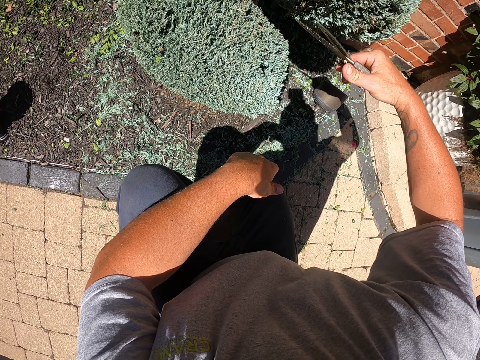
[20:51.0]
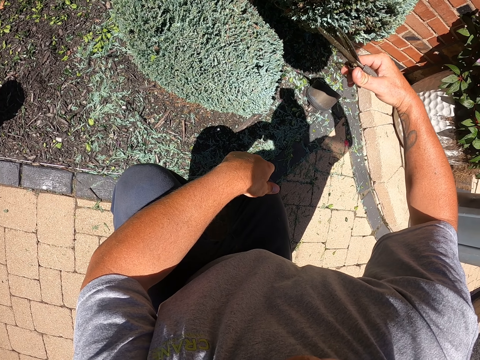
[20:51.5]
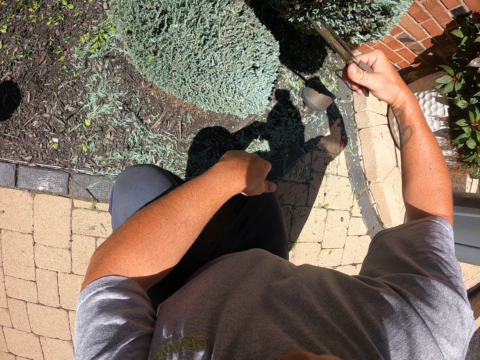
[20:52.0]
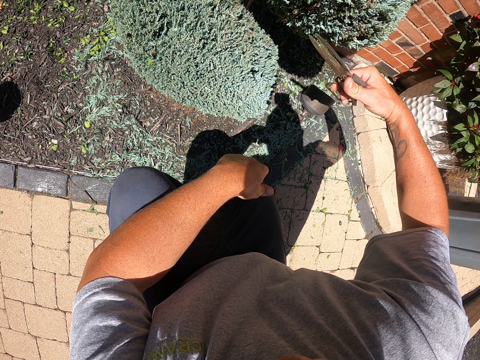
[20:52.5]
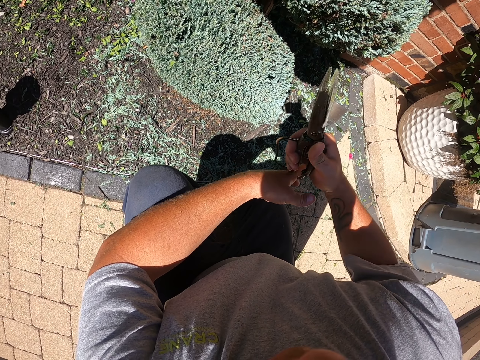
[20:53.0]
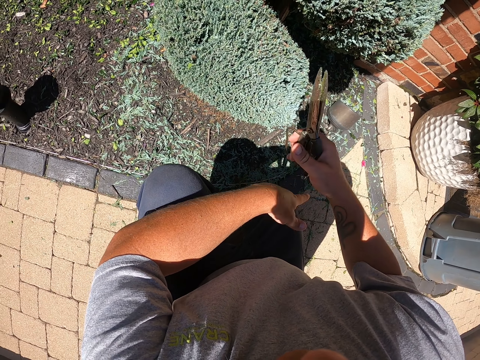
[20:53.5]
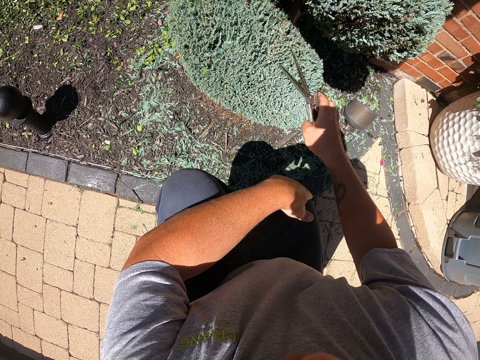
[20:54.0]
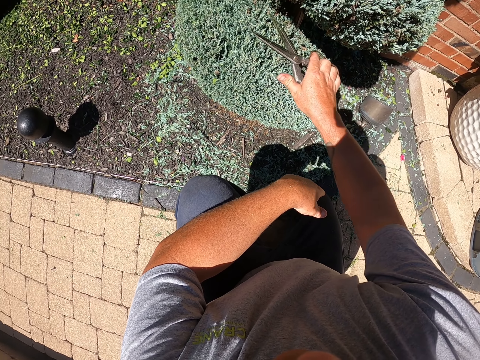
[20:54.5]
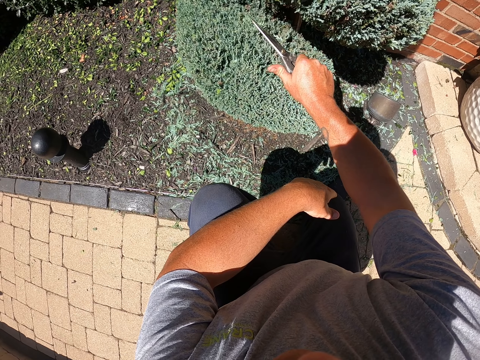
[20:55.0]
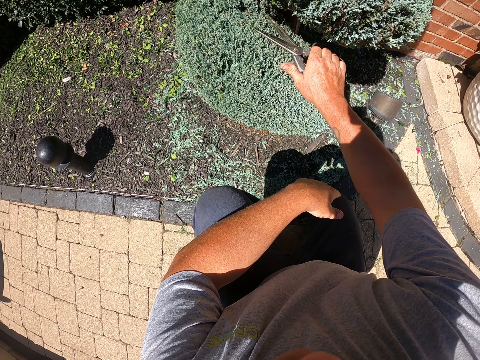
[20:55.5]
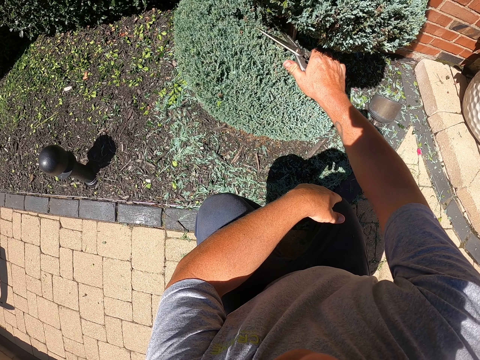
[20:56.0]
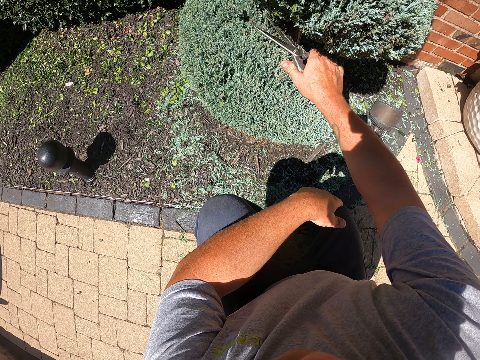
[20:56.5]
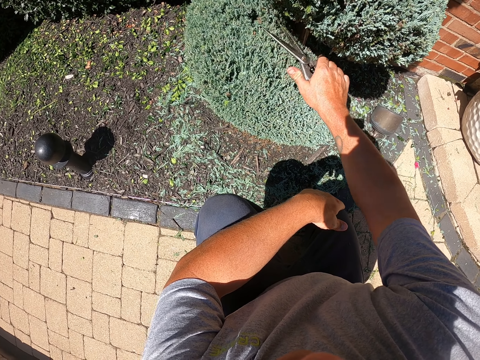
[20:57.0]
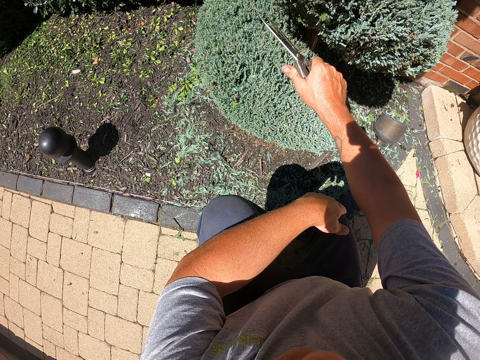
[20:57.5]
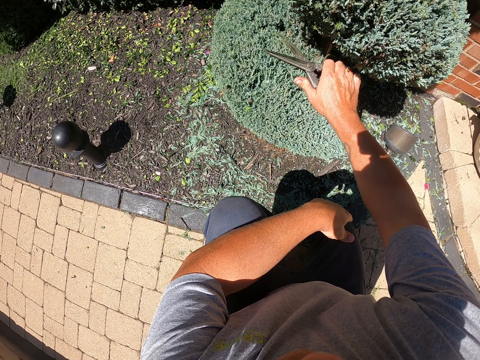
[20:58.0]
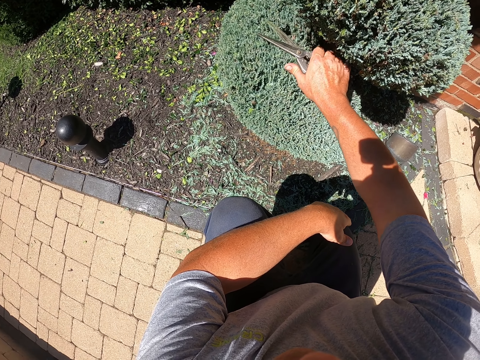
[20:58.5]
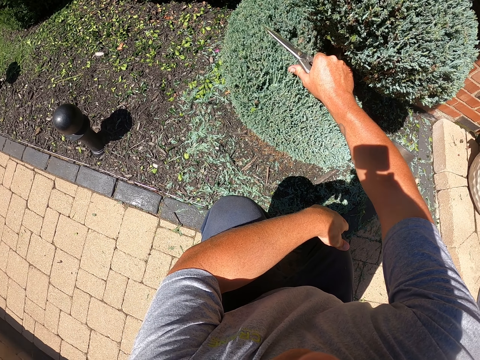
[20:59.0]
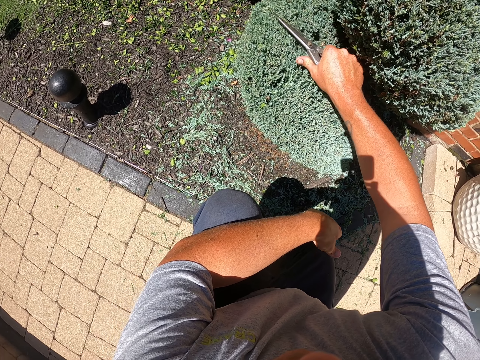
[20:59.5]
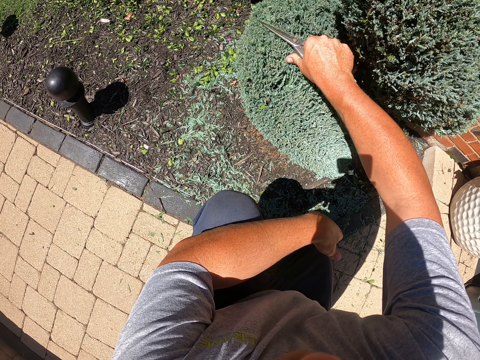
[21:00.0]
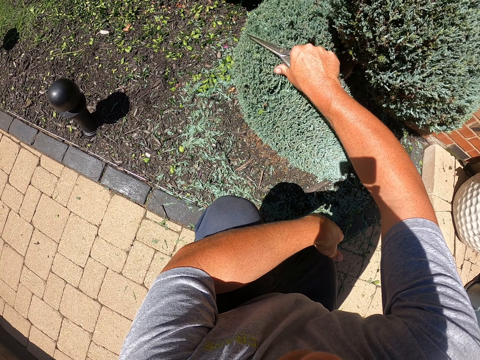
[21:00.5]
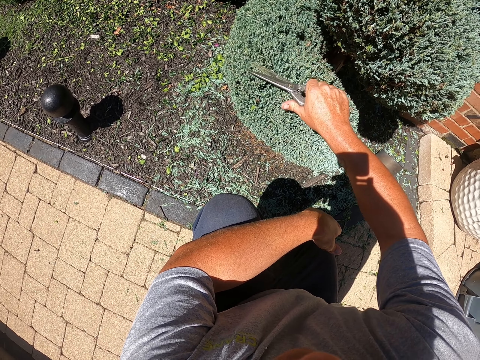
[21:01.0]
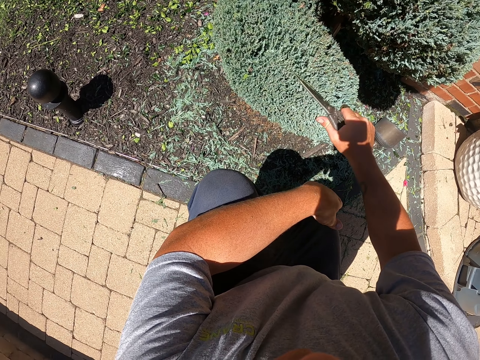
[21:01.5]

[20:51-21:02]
The camera wearer pauses to trim. They trim the plant with scissors.

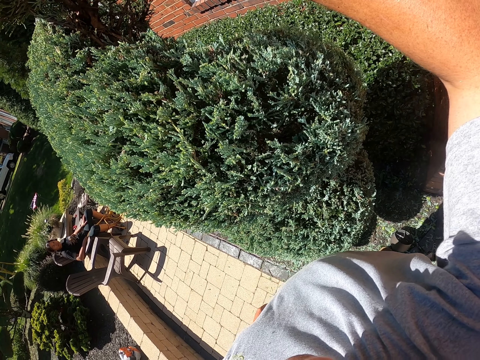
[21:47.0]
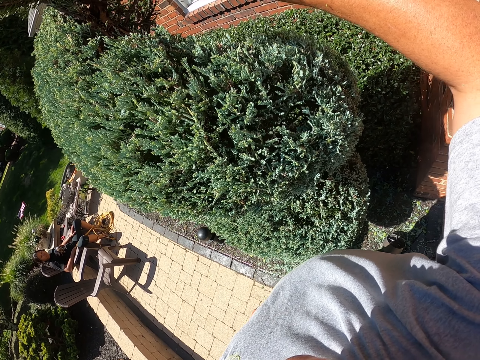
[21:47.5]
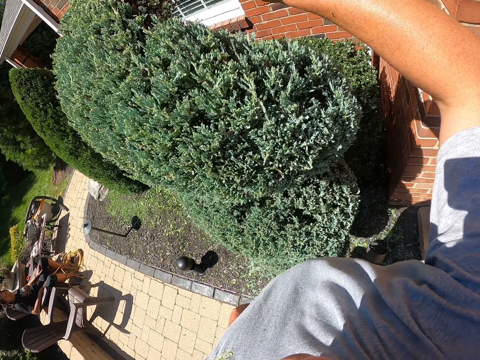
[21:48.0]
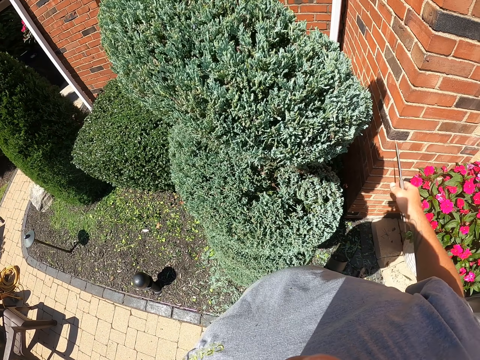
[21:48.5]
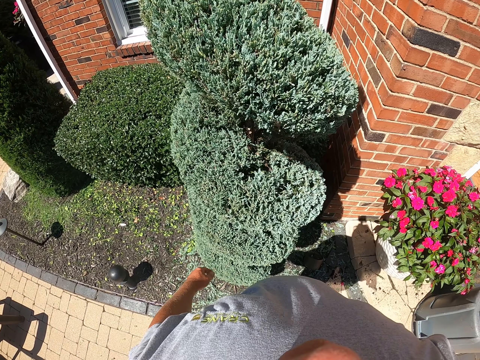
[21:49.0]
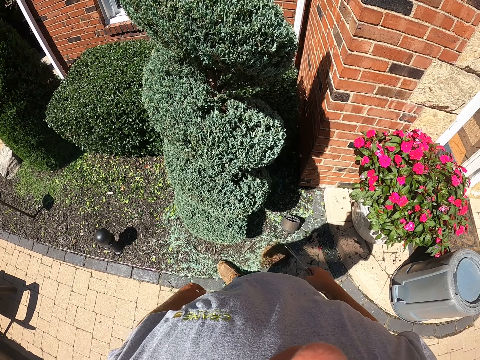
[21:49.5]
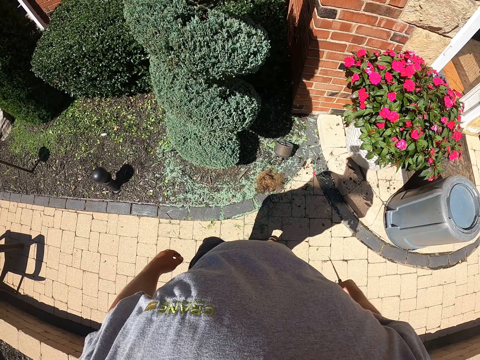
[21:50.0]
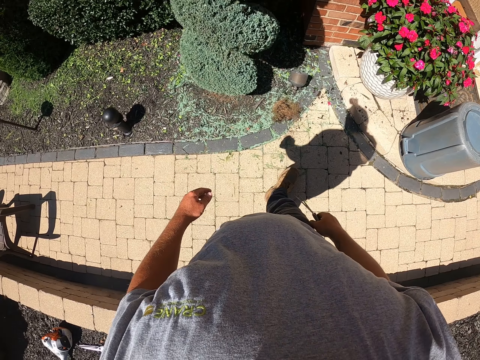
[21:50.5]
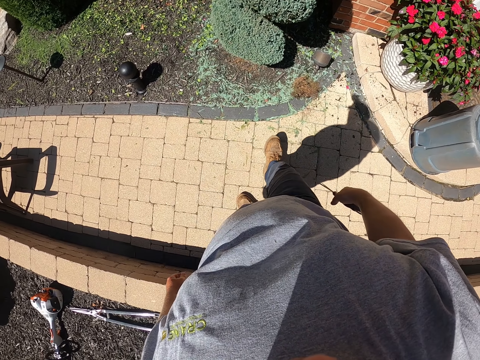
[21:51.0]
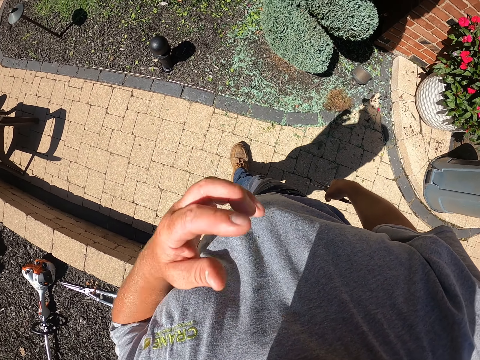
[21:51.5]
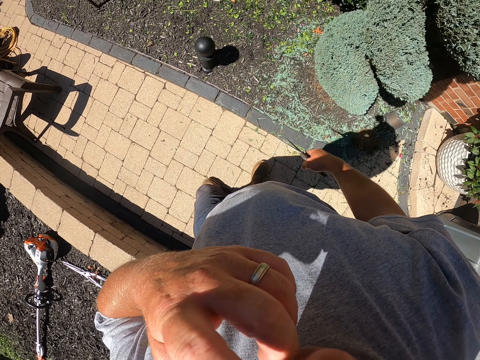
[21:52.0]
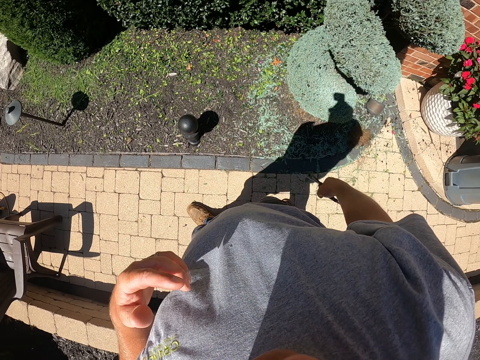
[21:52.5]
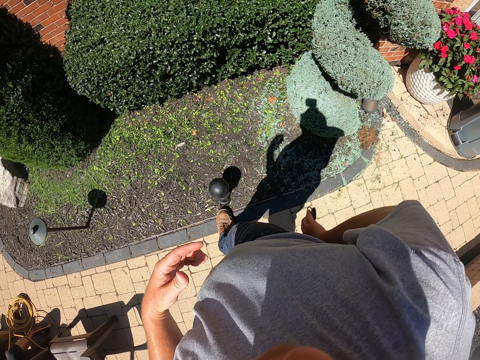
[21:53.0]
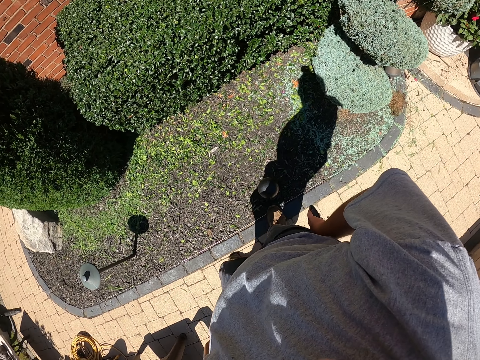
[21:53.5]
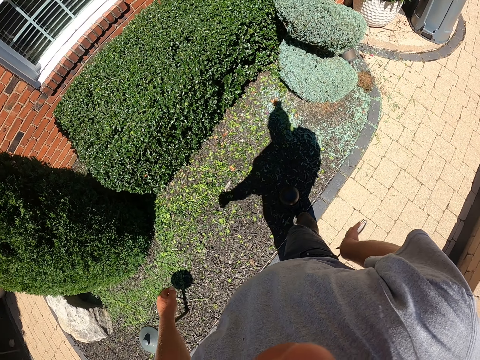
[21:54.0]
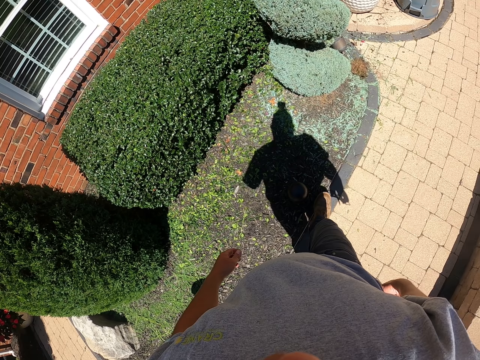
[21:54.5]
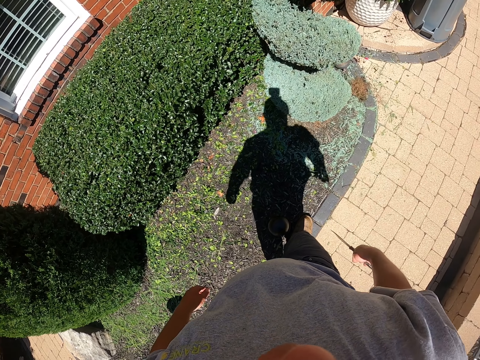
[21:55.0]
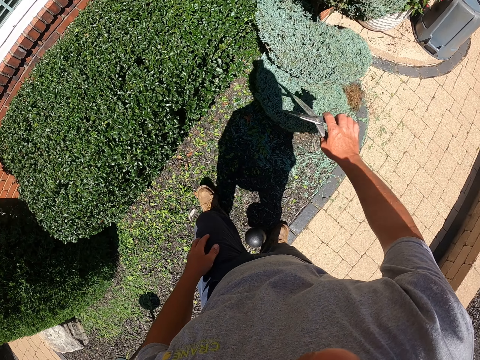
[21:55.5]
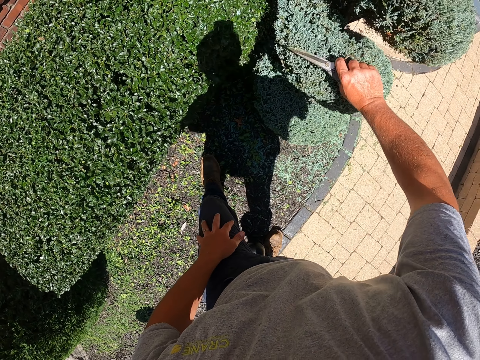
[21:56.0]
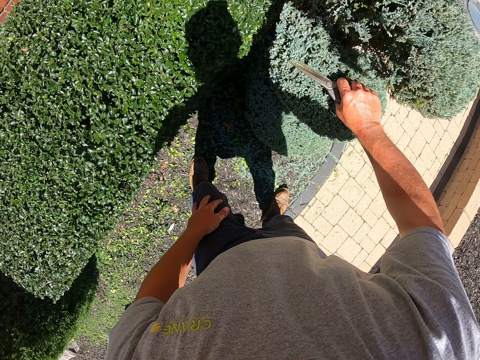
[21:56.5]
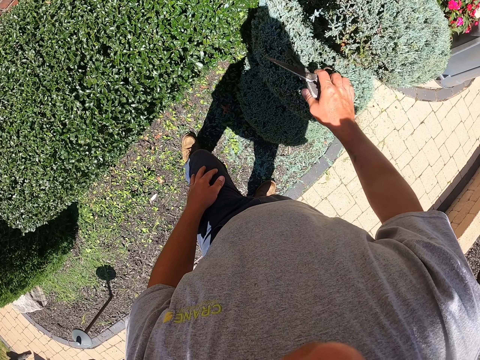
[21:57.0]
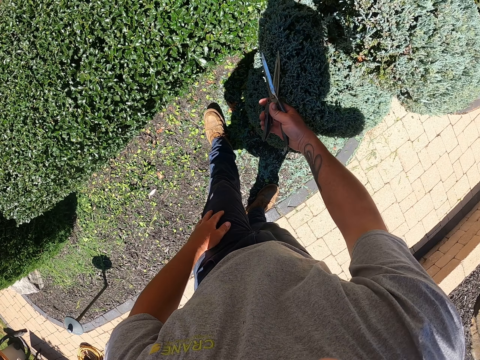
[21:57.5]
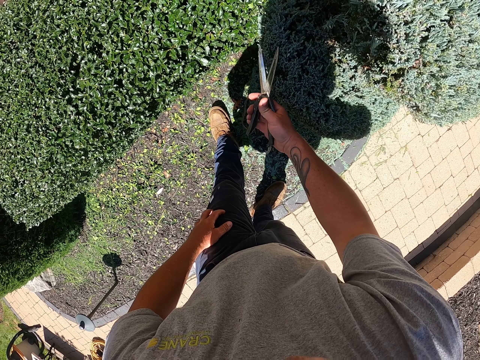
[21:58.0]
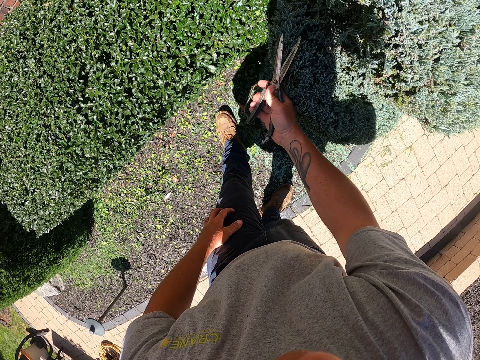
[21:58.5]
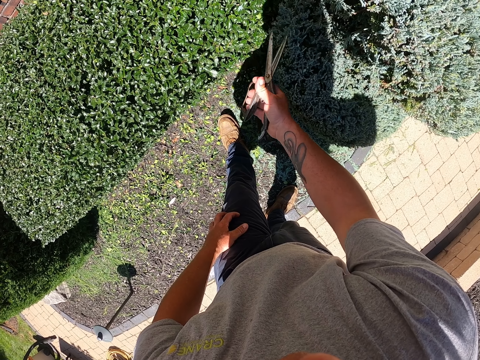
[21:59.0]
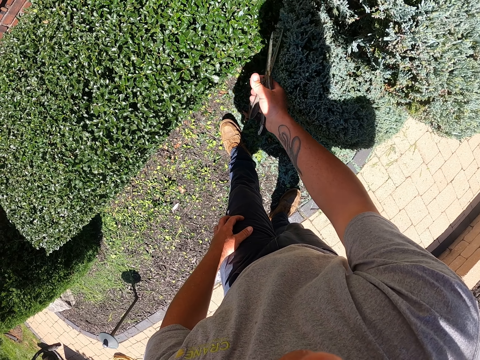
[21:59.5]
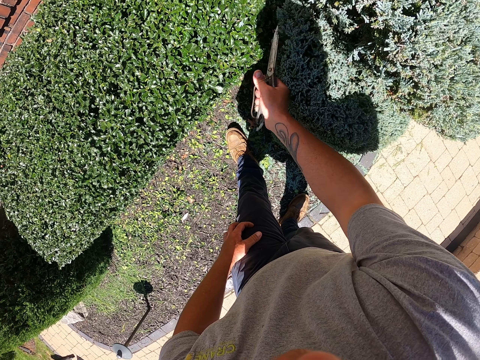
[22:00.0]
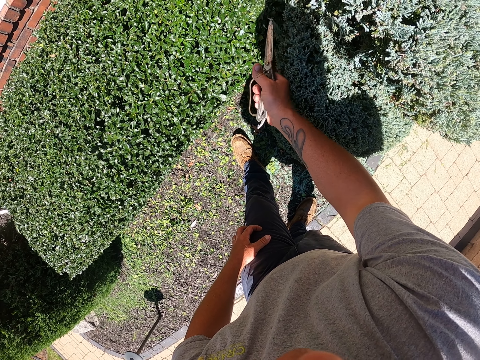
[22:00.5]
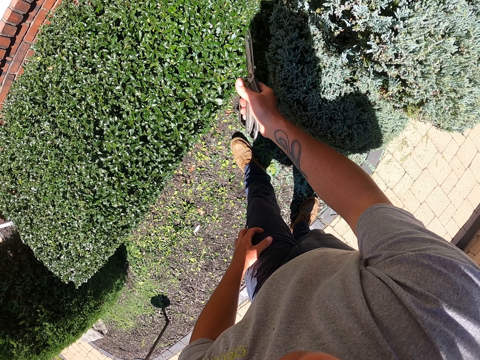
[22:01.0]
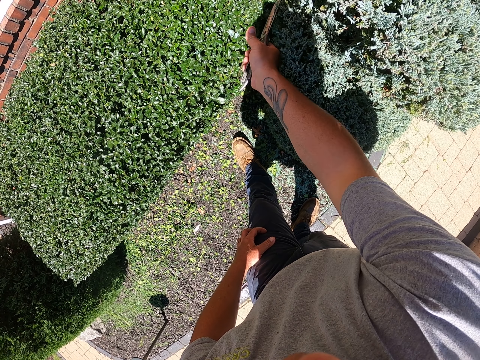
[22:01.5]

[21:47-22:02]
The camera wearer pauses to trim. They move around. They touch the nose. They trim the flowers.
